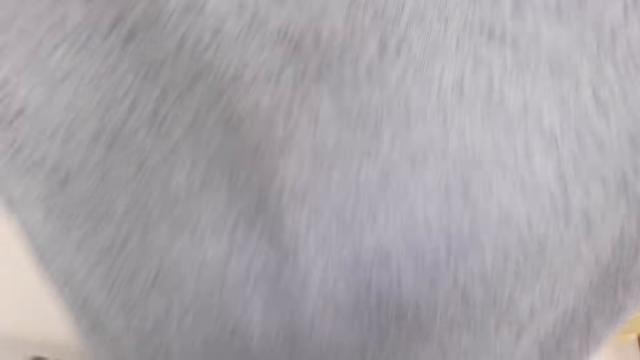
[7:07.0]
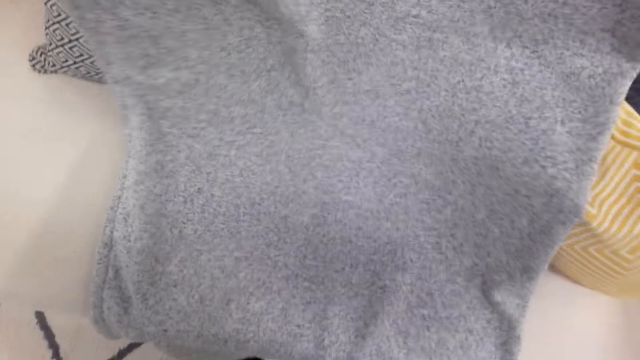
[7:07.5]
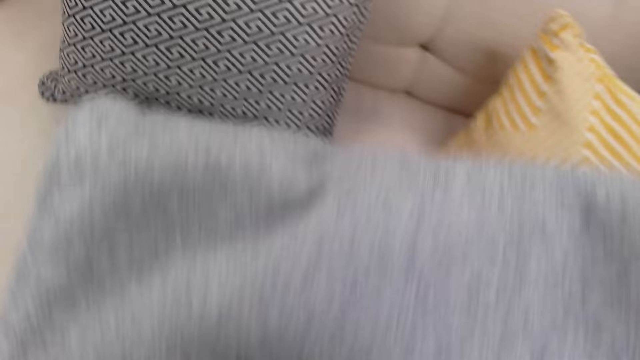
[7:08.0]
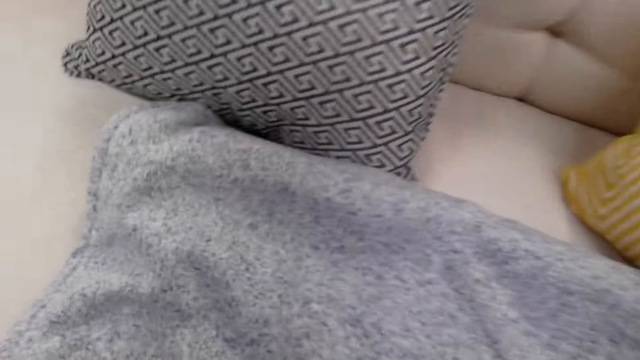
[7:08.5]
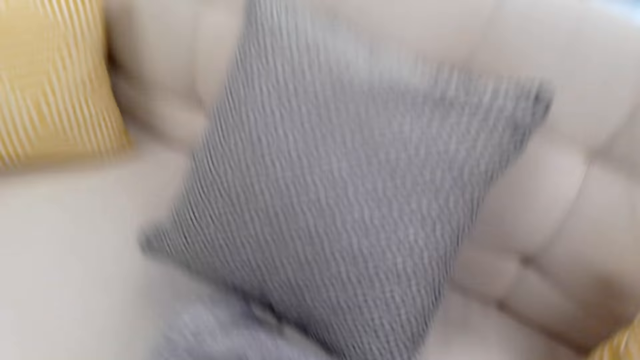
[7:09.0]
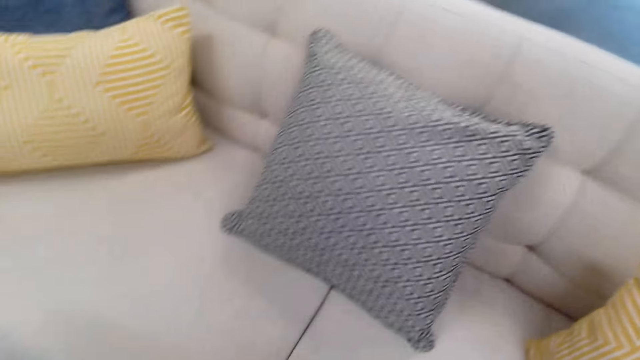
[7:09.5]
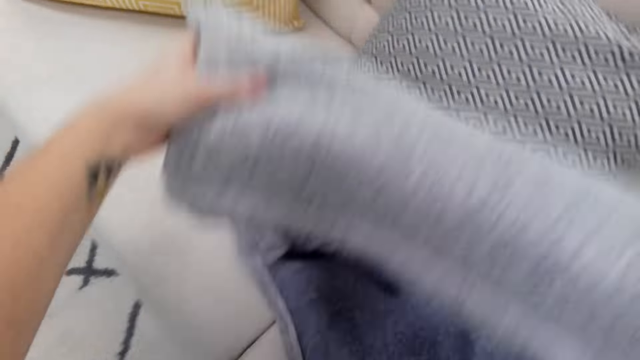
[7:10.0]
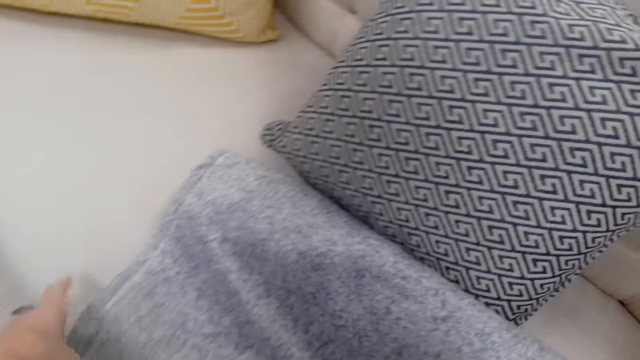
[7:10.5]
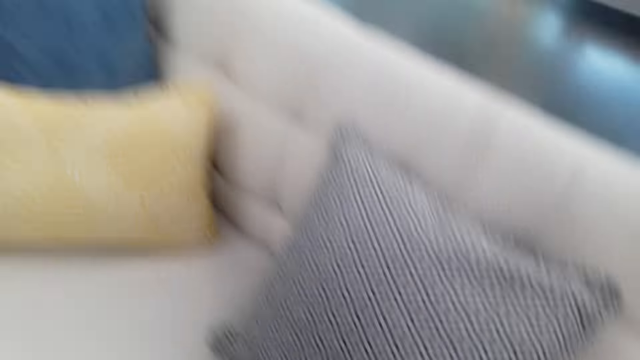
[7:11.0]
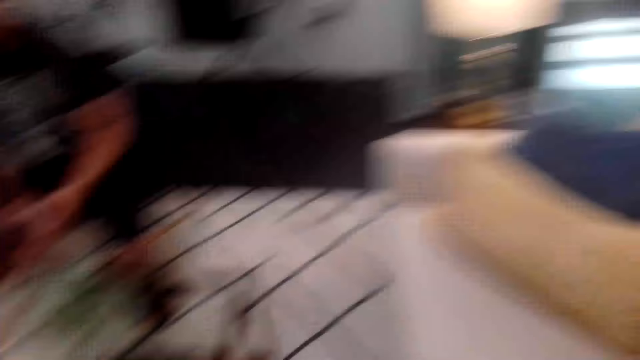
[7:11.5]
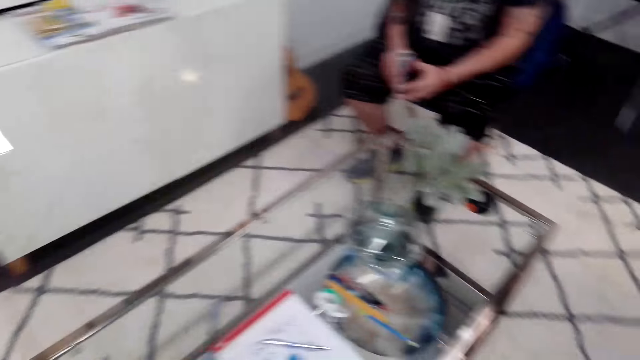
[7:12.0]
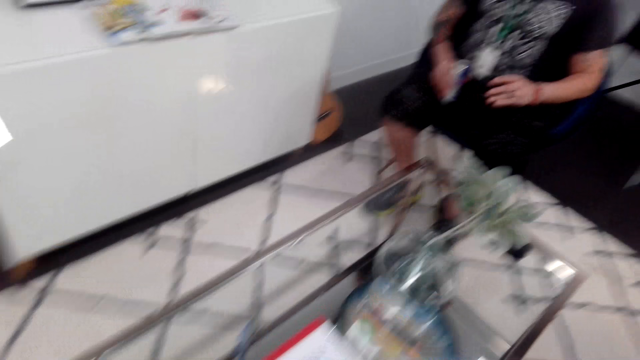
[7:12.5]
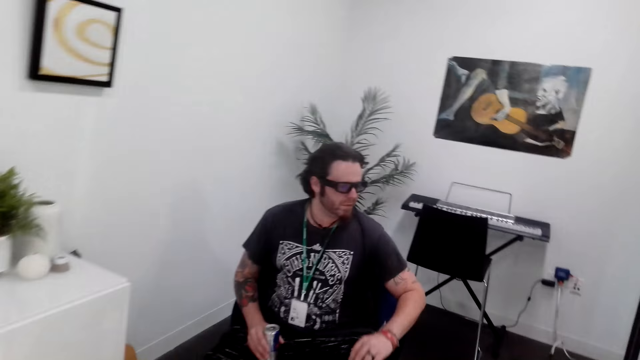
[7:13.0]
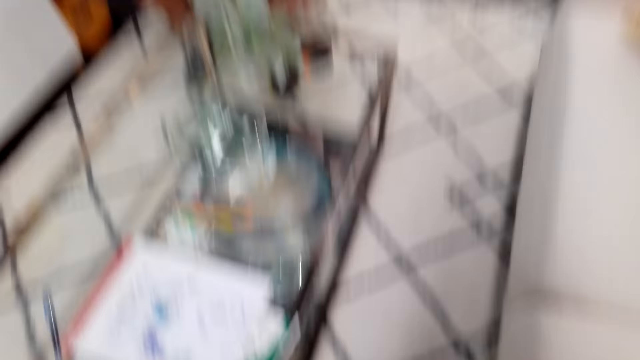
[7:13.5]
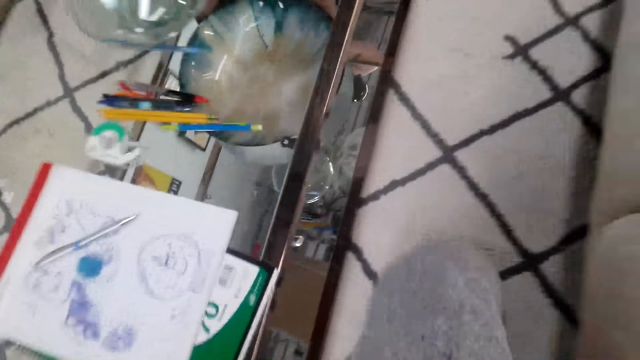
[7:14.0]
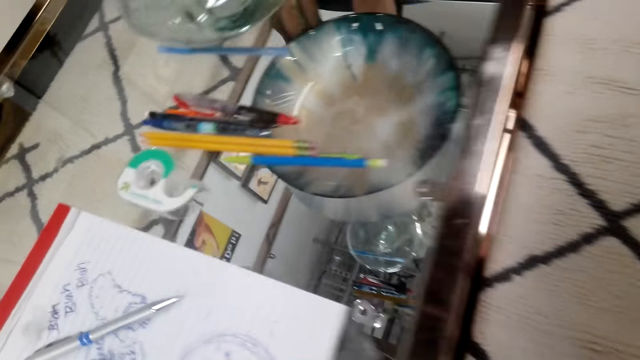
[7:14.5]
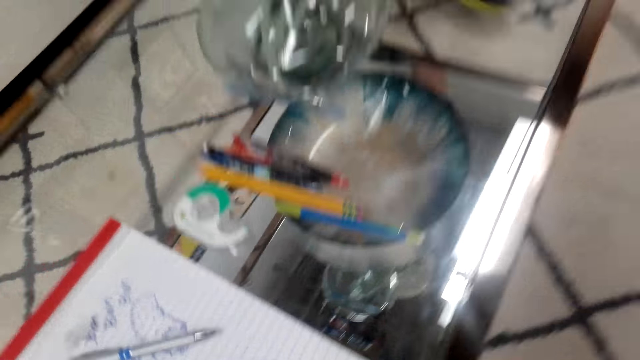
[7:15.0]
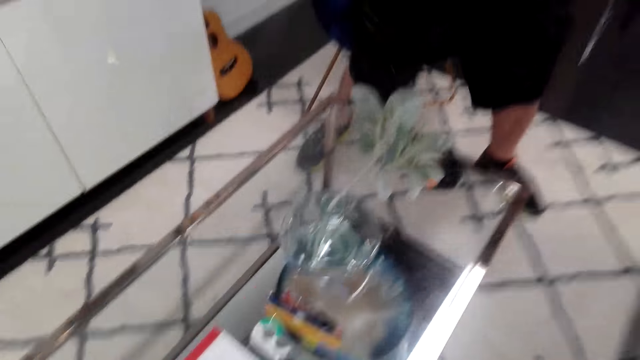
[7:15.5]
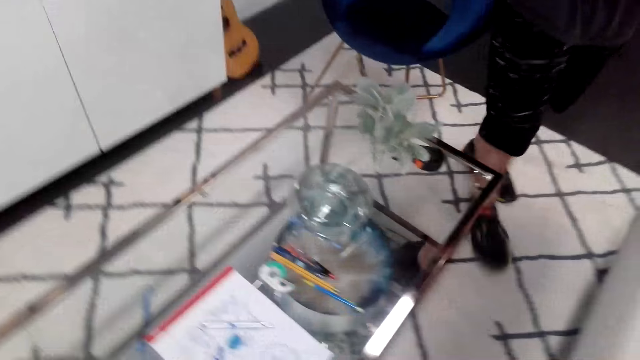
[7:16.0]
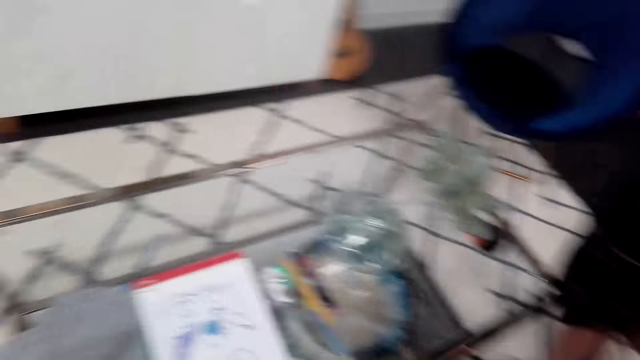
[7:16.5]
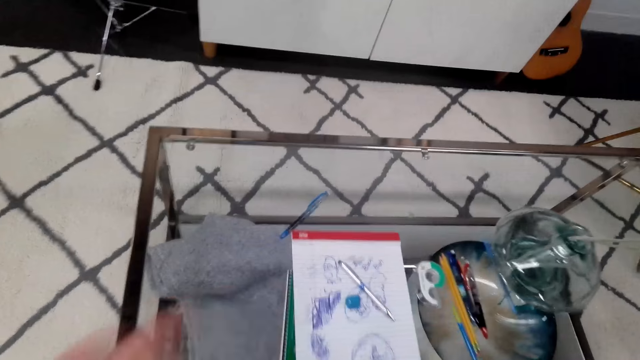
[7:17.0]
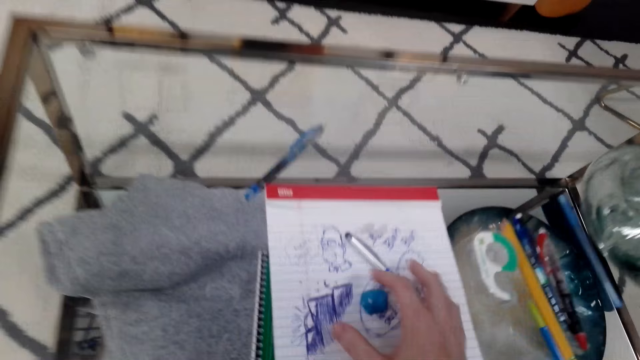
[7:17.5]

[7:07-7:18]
The camera wearer removes a shawl from the seat. They fold the shawl. They move around. They place the shawl beneath the table. A person walks around.

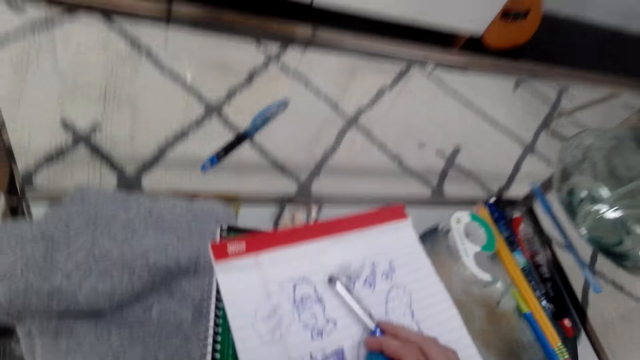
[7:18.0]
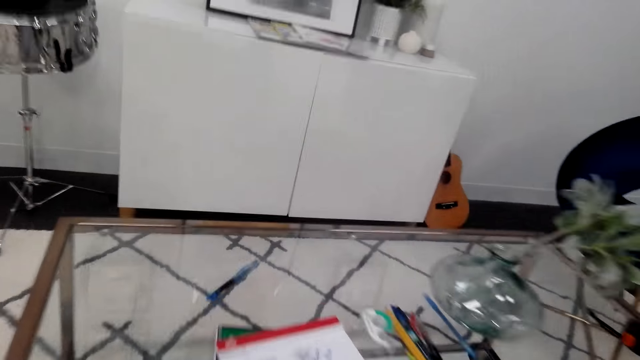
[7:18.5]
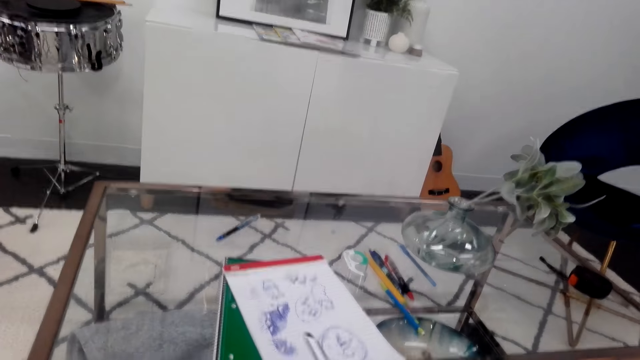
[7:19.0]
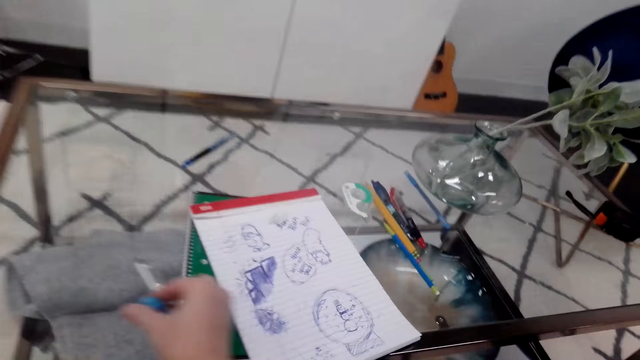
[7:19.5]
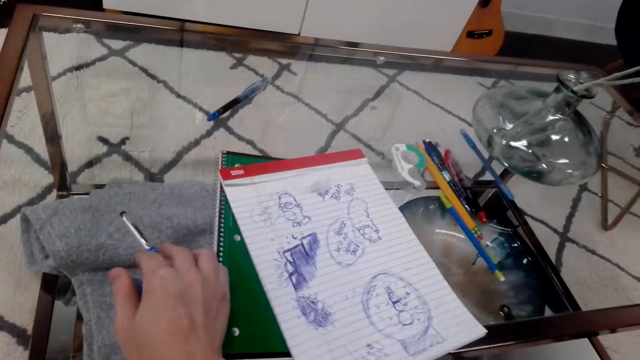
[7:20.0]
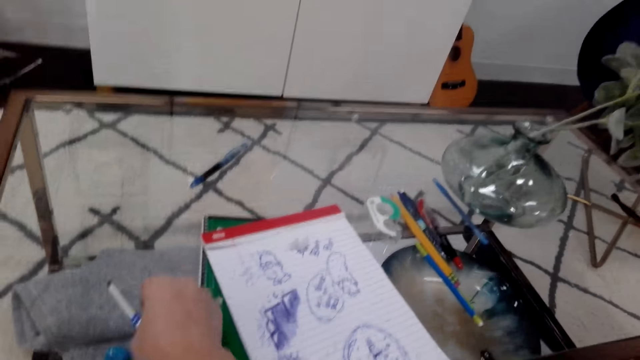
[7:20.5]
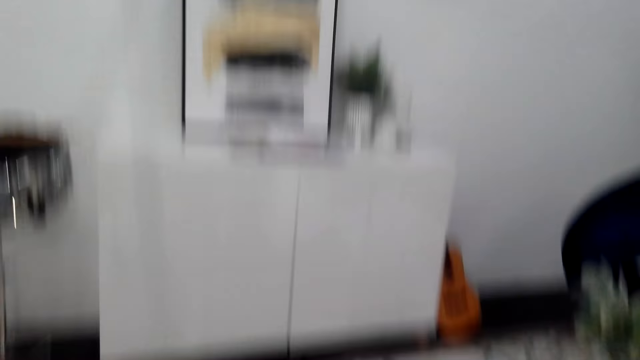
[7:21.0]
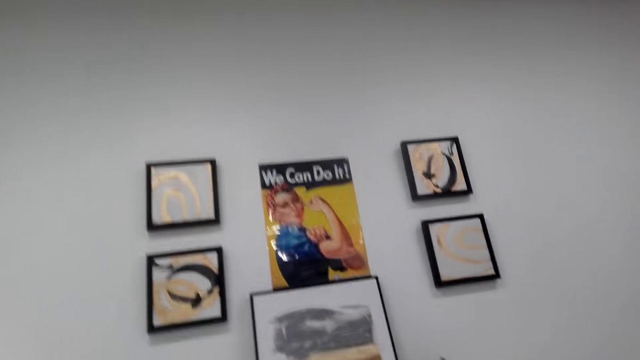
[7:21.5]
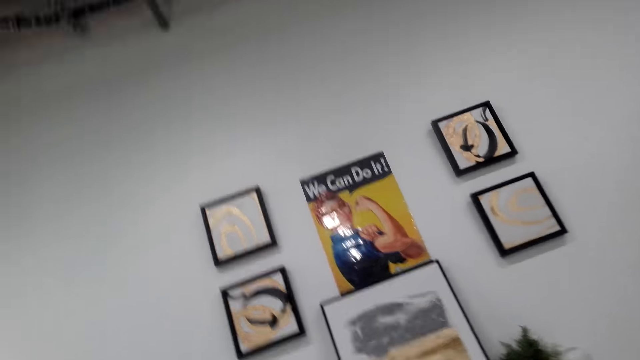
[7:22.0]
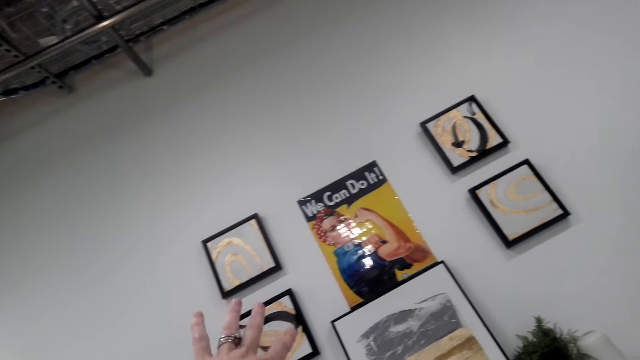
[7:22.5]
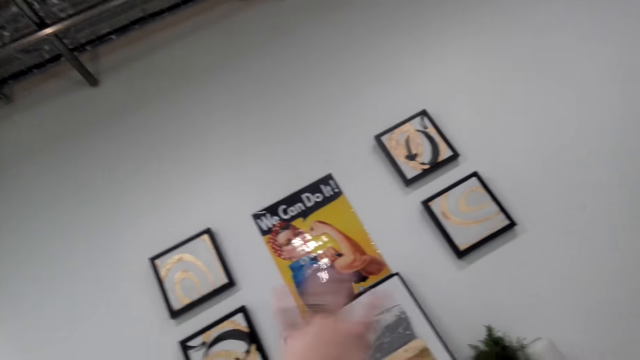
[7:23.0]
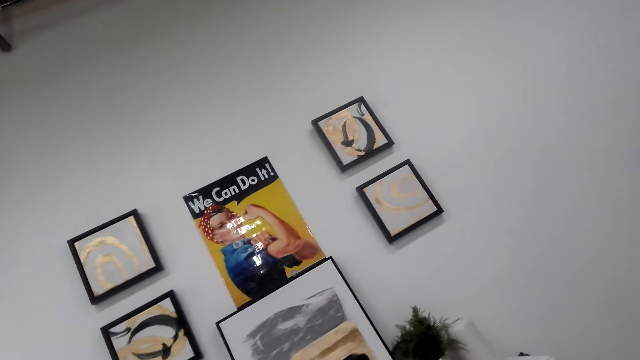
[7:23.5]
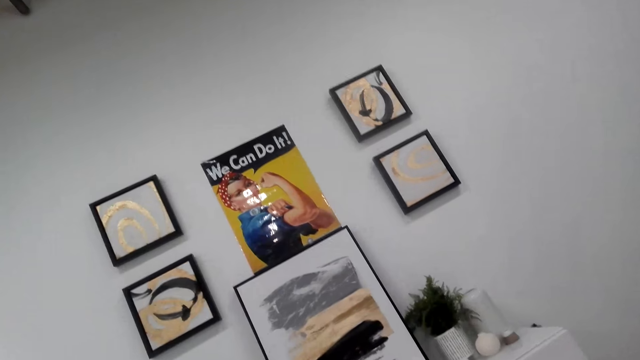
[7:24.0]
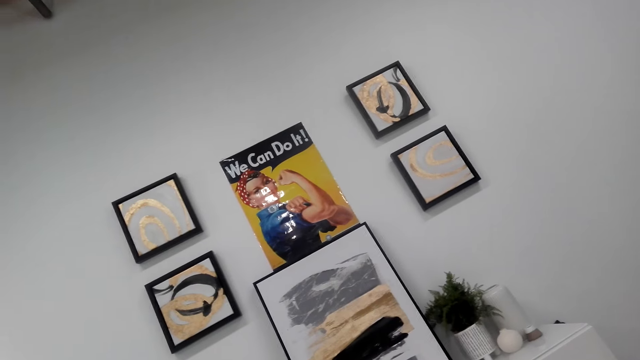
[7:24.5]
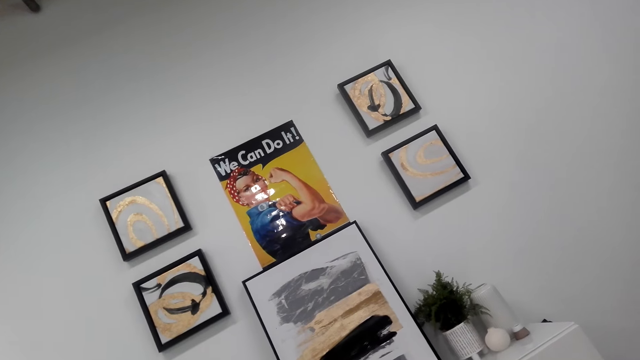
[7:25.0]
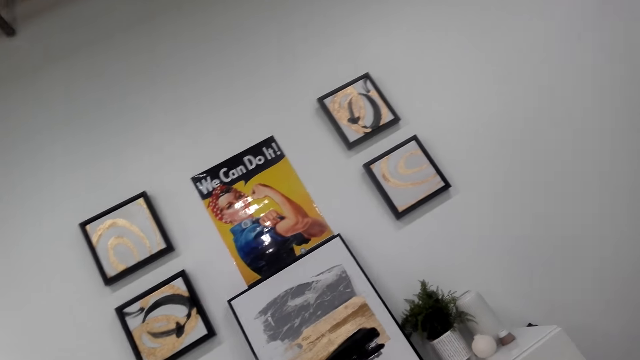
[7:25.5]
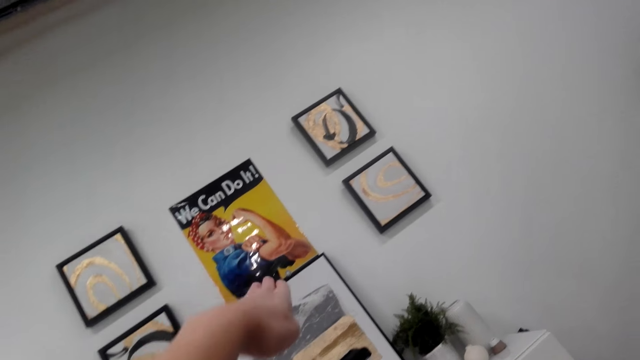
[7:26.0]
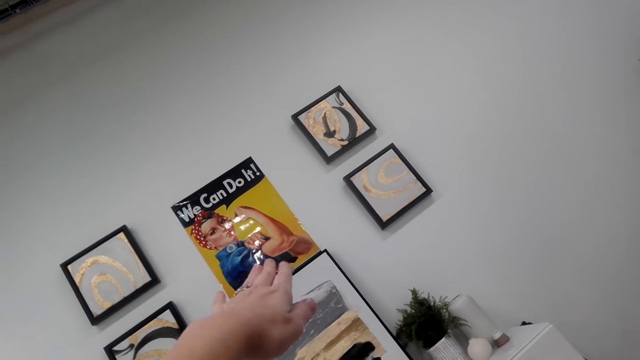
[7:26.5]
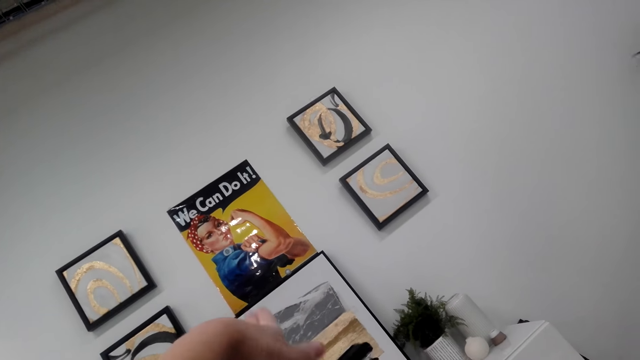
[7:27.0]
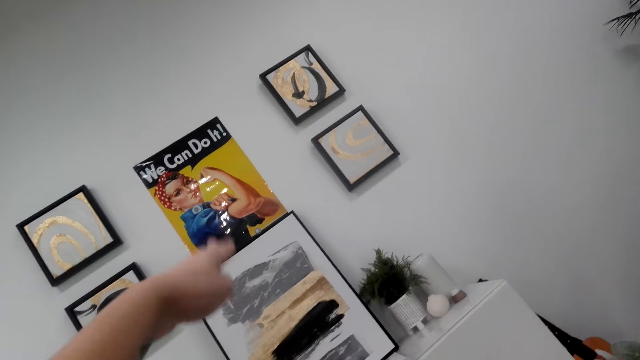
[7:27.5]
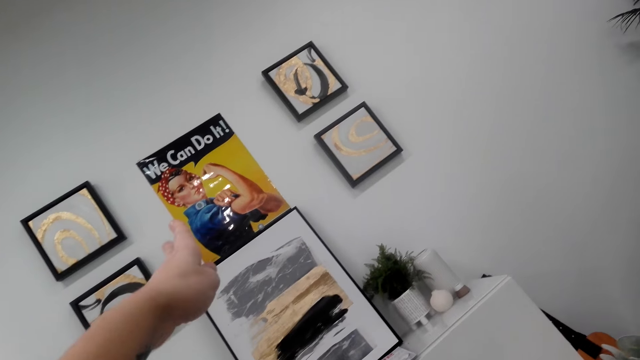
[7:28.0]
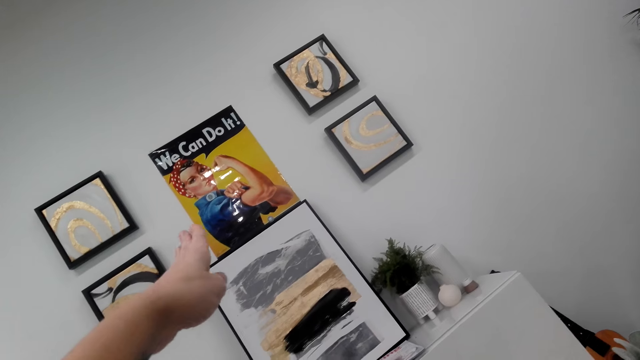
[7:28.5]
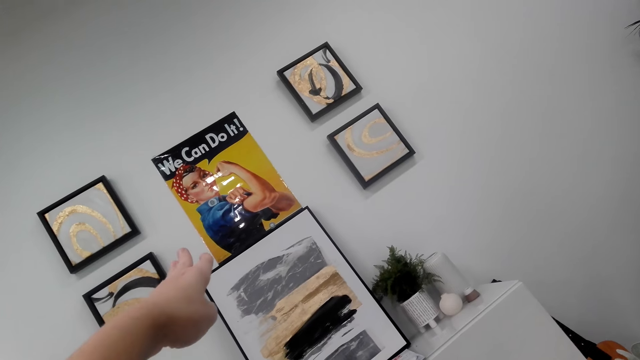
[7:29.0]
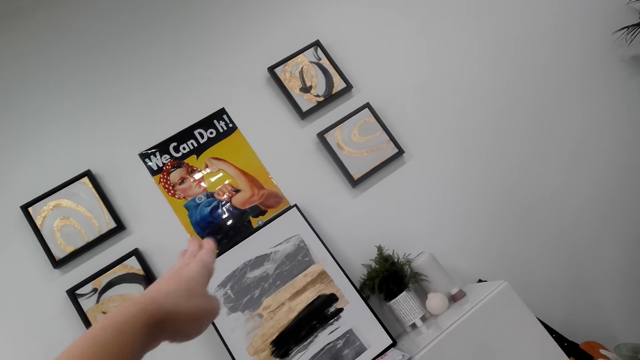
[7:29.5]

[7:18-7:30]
The camera wearer places a hand on a book. They remove a pen from the book. They put the pen on the table. They look around. They touch the wall arts on the wall. They point out a picture on the wall.
